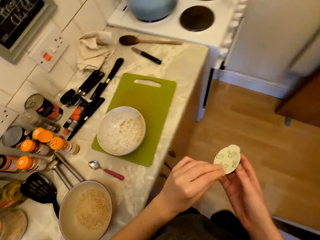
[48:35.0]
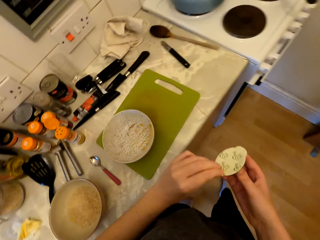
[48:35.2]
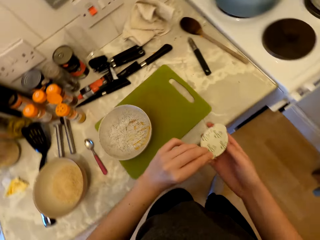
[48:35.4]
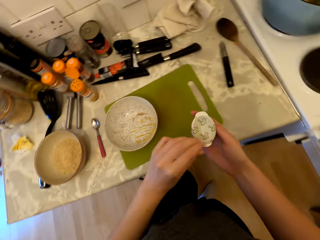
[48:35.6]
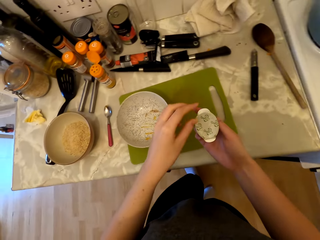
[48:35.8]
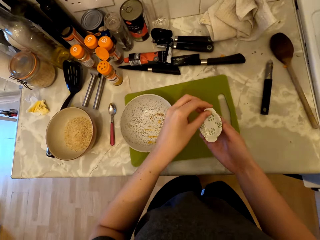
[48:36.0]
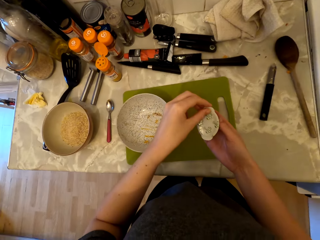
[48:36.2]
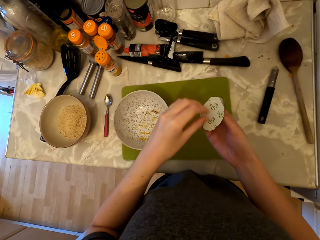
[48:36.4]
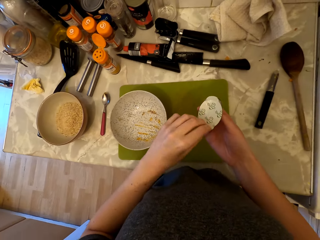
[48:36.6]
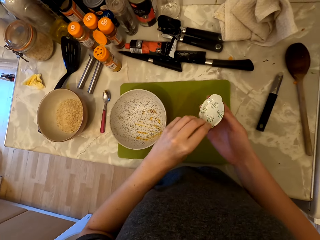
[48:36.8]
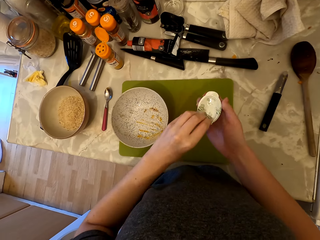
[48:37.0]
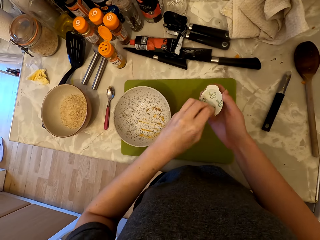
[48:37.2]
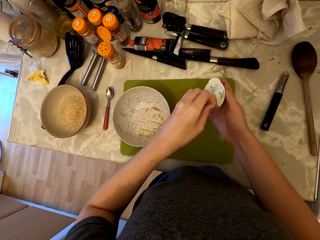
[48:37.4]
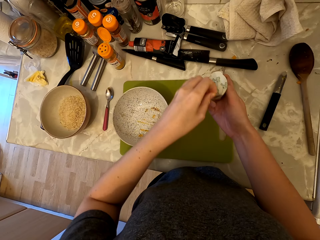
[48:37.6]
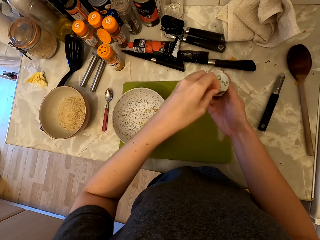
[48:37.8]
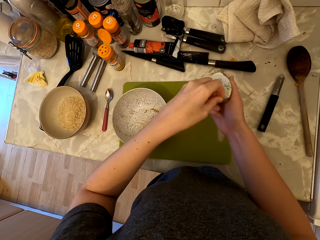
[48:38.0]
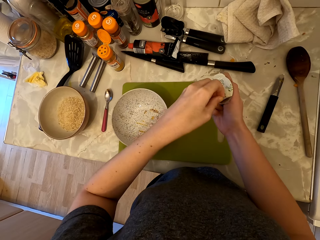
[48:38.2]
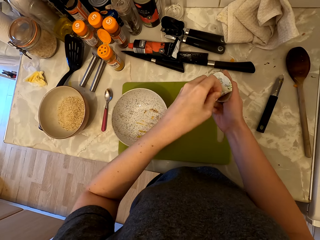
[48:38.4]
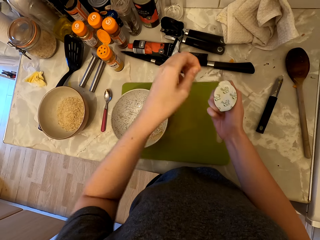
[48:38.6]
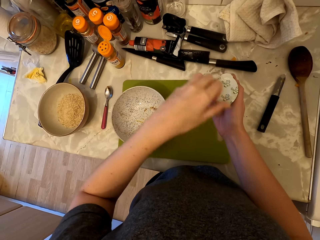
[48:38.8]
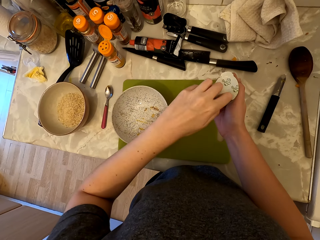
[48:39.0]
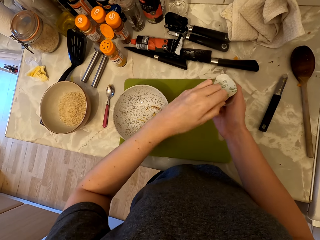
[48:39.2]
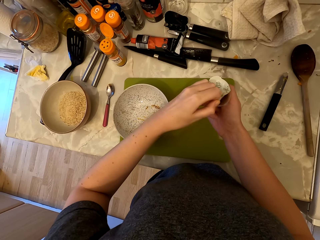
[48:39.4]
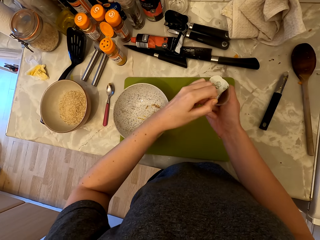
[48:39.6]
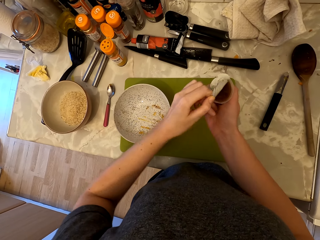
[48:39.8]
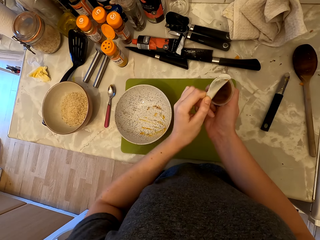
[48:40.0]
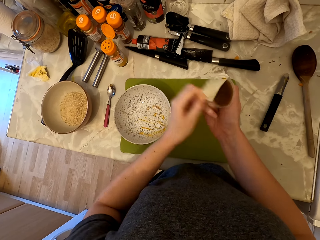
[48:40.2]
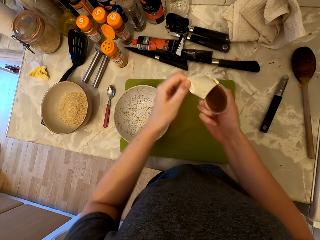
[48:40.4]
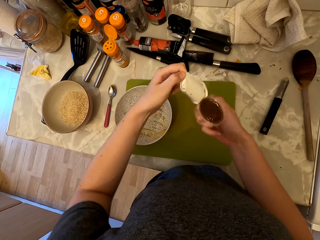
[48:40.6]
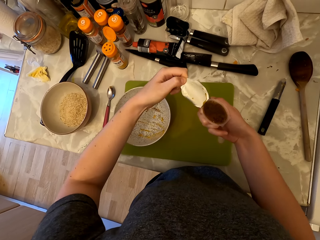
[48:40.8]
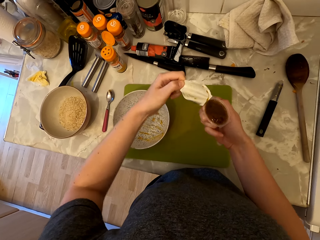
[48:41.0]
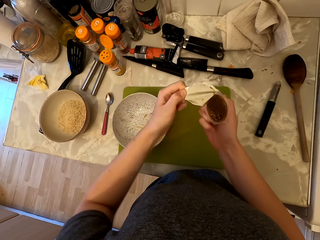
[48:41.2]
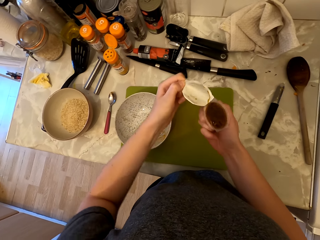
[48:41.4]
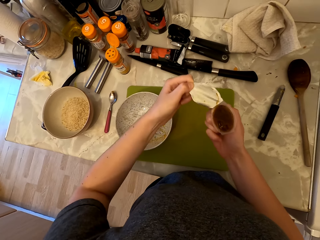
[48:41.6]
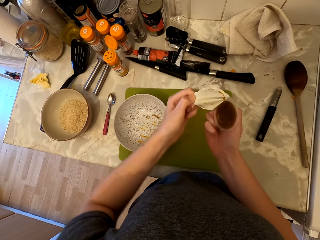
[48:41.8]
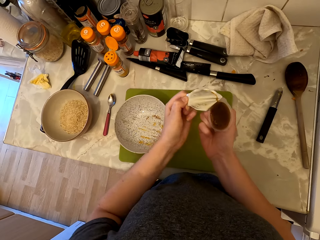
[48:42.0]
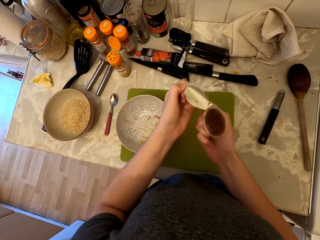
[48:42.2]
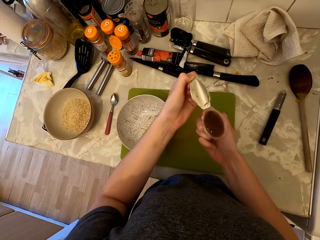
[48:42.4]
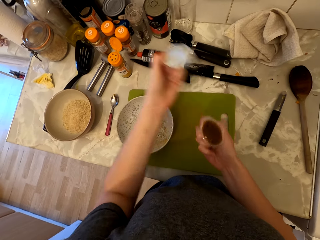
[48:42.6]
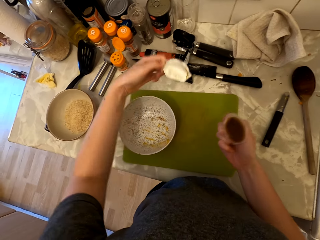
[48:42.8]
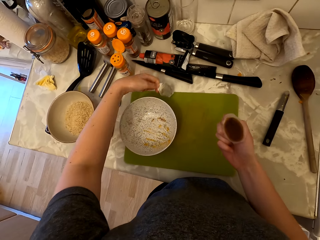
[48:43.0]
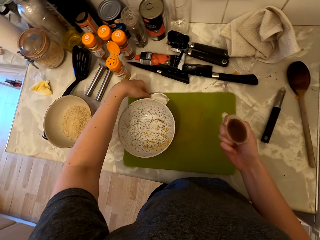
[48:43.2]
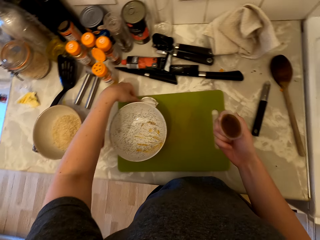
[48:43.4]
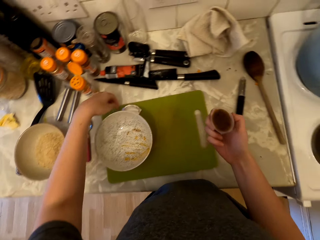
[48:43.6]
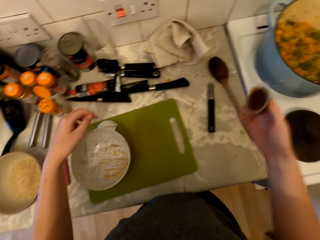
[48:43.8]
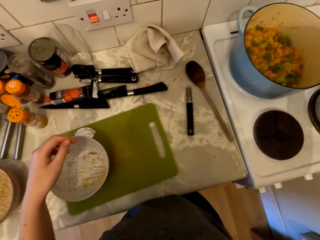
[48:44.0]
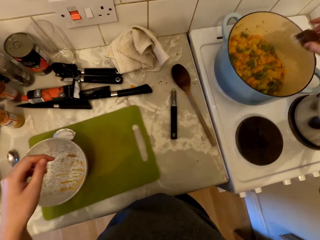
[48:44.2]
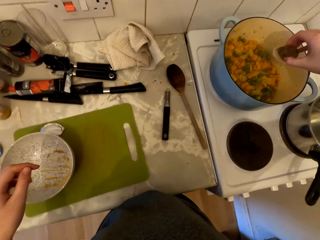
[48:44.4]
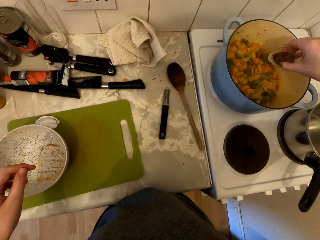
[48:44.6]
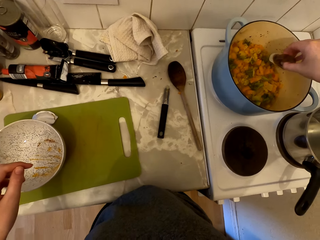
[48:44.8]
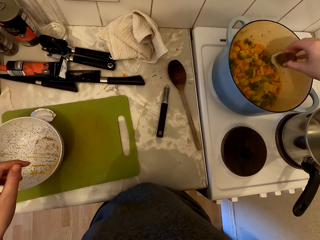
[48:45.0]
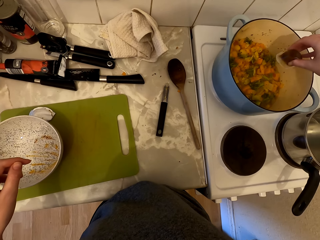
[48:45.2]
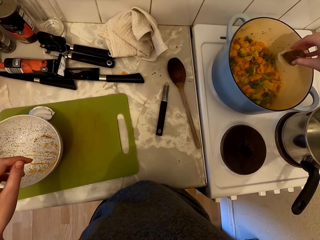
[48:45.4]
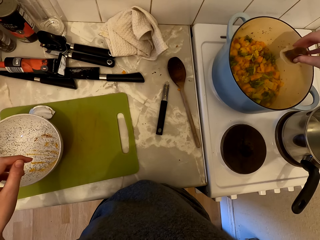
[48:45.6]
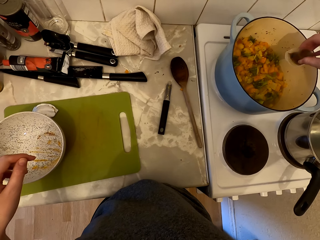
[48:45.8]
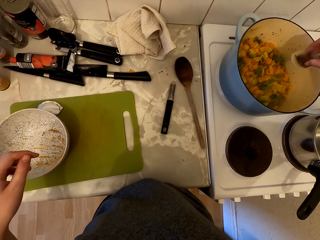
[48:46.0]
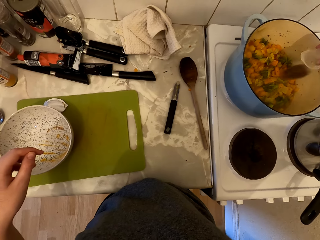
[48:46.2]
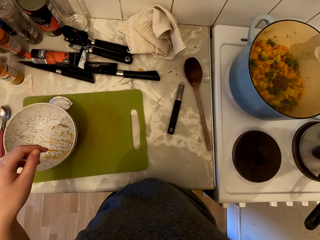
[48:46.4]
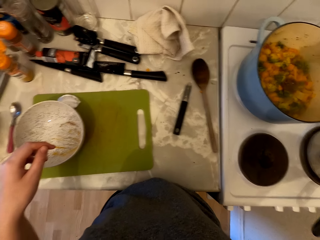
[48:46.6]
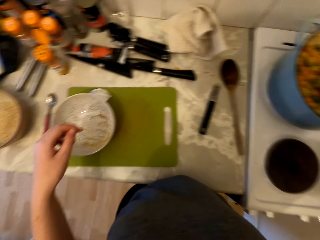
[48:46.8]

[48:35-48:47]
The camera wearer walks and looks around. They open the tin. They put the tin paper lid on the countertop. They add something in the food. They press the paste in the pan.

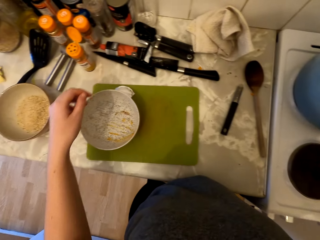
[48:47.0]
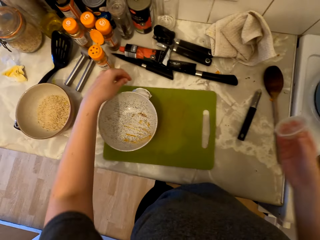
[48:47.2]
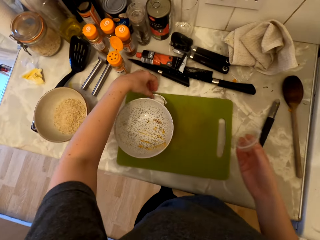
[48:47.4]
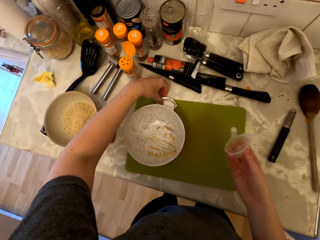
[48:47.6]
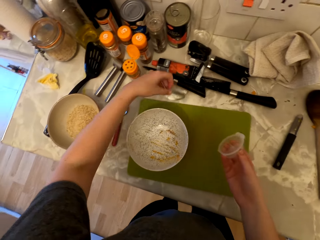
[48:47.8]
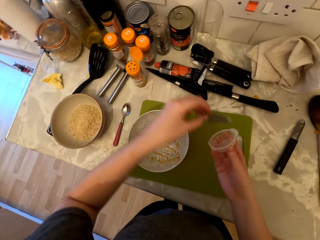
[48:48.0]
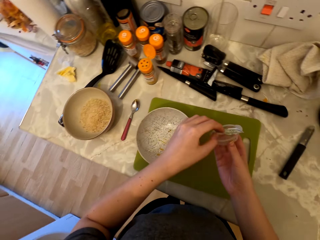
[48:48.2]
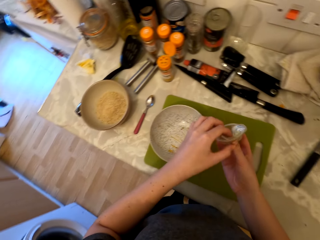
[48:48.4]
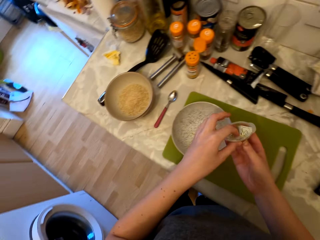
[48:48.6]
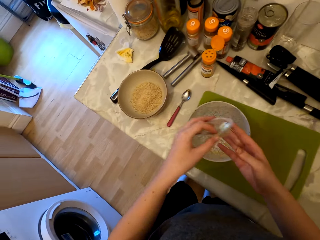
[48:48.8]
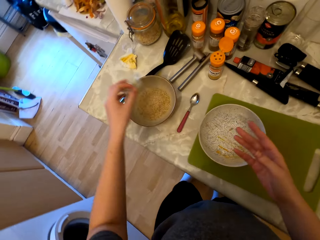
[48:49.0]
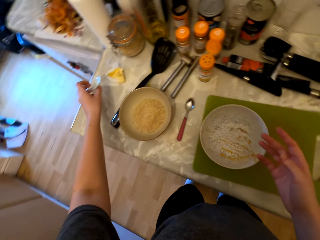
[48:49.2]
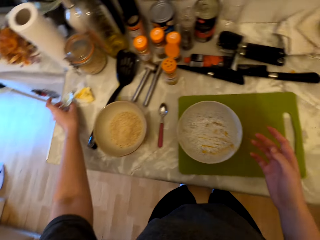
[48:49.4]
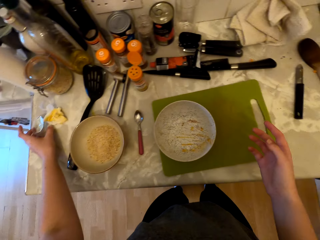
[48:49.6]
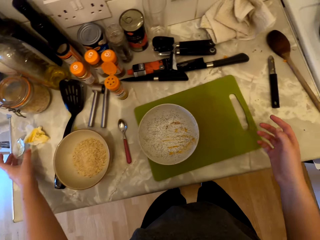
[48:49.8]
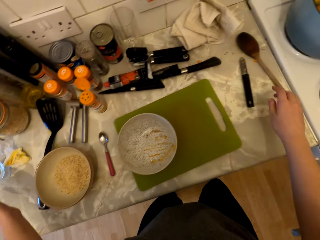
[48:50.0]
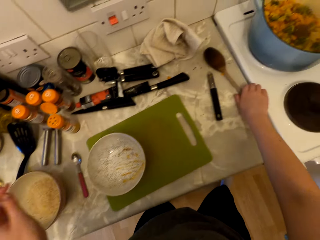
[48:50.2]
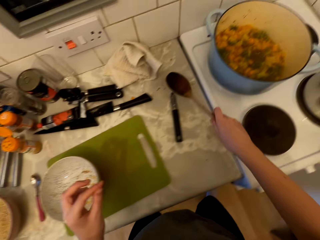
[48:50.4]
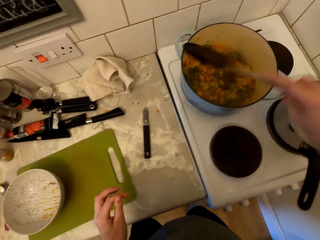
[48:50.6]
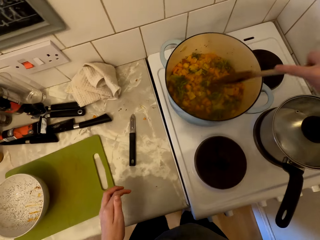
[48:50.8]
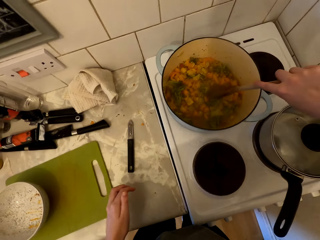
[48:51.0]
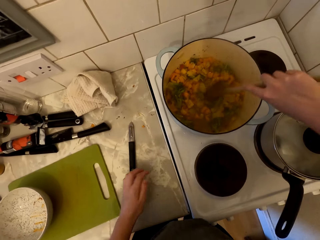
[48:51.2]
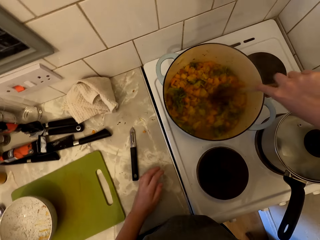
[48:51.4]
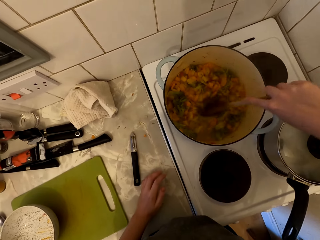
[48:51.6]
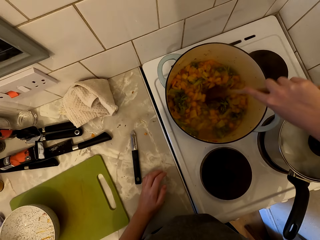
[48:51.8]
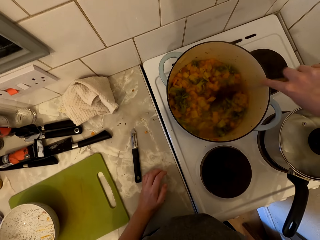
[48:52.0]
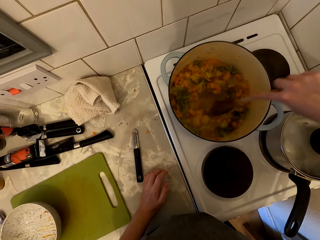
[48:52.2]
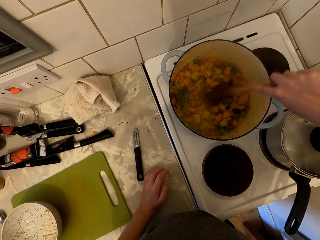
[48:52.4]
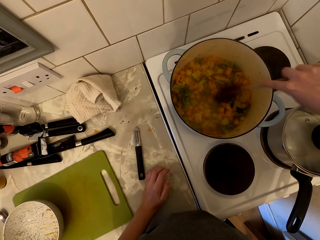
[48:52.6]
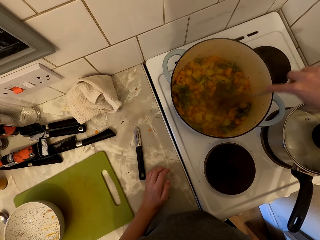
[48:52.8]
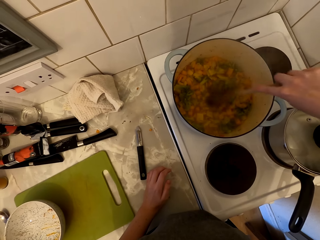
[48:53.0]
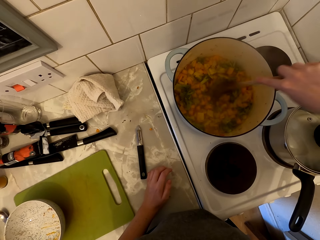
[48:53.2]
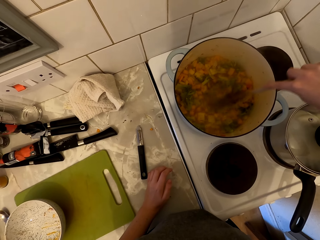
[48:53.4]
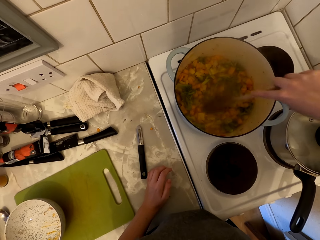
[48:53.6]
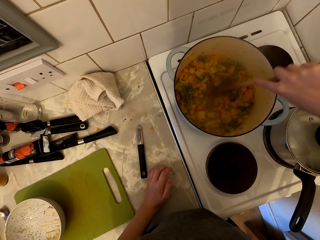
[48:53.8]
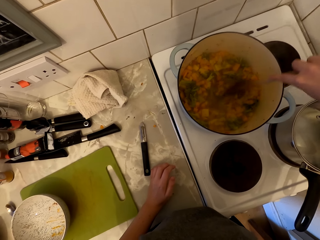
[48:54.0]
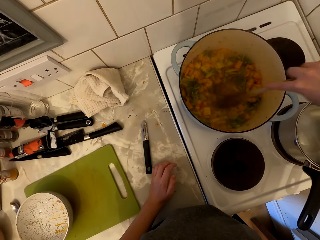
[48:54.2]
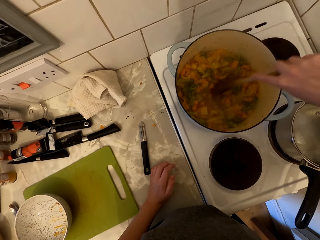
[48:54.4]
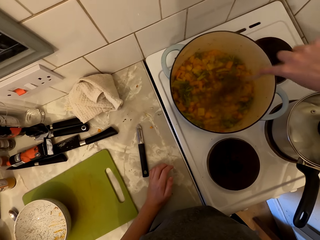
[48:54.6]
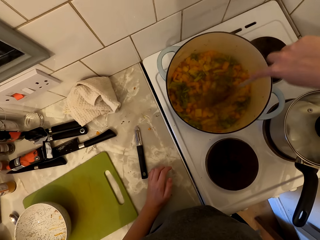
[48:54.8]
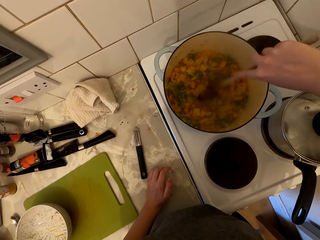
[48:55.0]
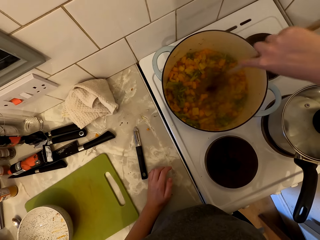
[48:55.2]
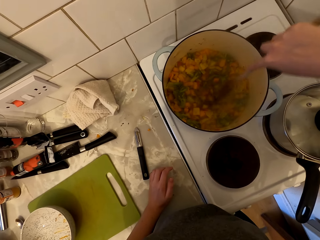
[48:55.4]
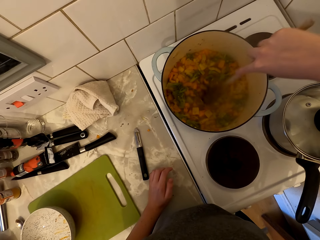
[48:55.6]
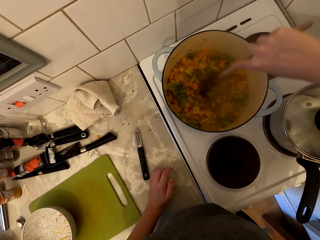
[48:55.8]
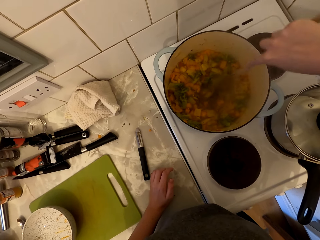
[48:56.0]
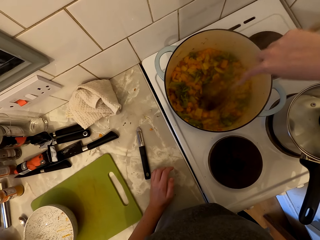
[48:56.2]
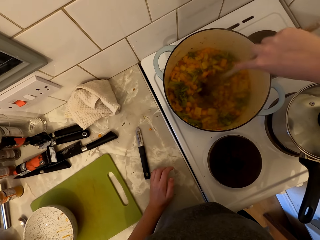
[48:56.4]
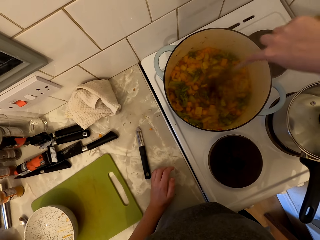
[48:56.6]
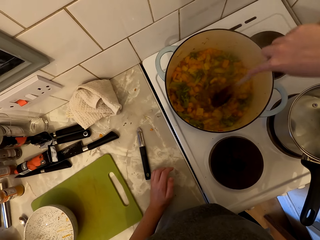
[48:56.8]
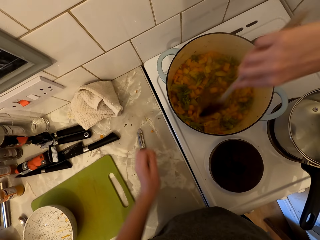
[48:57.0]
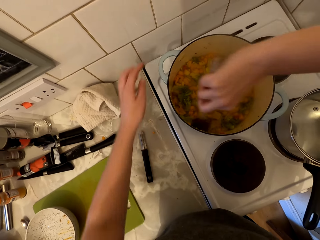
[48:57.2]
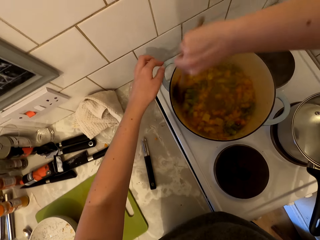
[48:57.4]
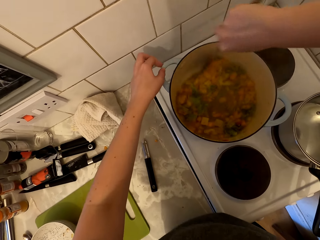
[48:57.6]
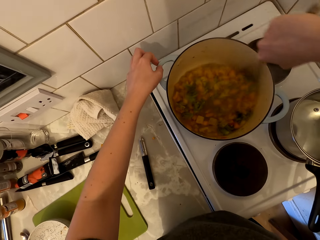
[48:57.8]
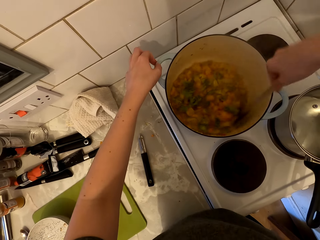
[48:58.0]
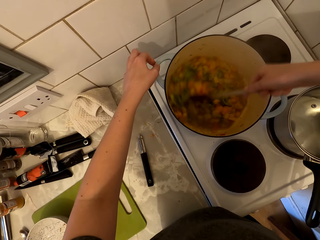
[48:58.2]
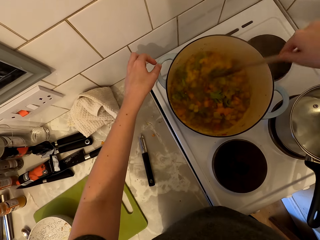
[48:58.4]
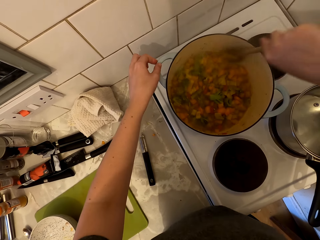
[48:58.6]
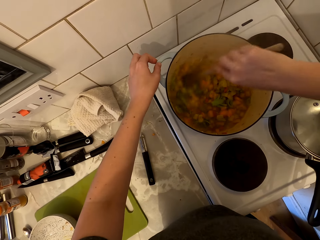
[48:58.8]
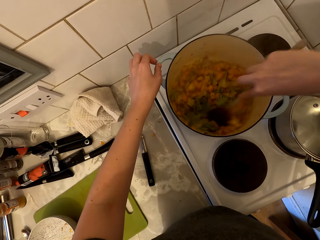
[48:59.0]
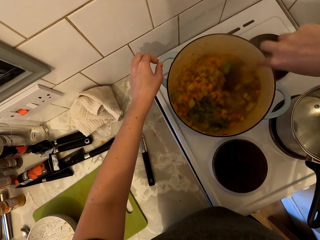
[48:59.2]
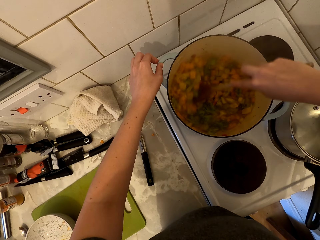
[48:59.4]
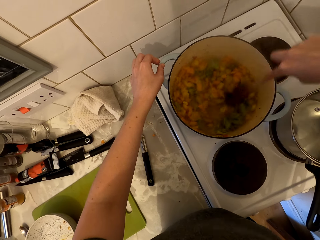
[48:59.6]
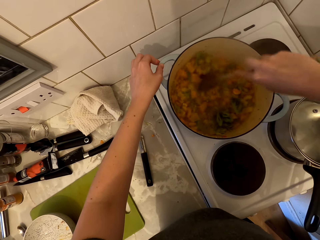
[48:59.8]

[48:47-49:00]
The camera wearer picks up the tin paper lid. They put the tin paper lid in the tin. They put the tin aside on the countertop. They pick up the cooking stick. They stir the food. They stir the food again and touch the cooking pan handle.
